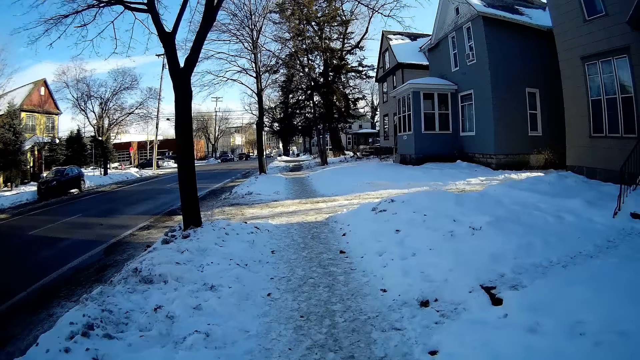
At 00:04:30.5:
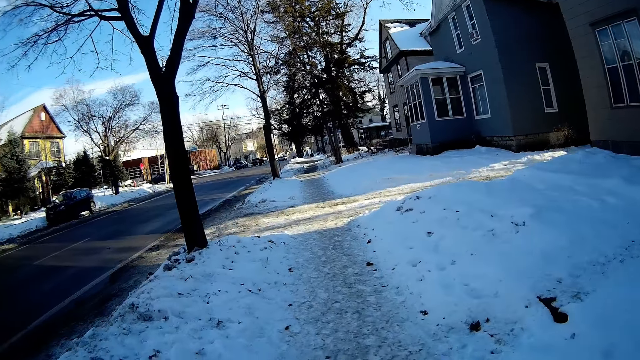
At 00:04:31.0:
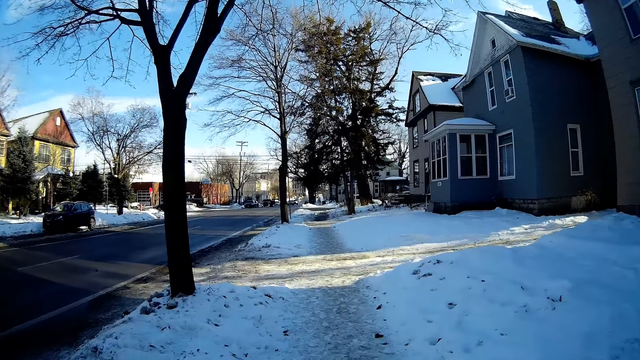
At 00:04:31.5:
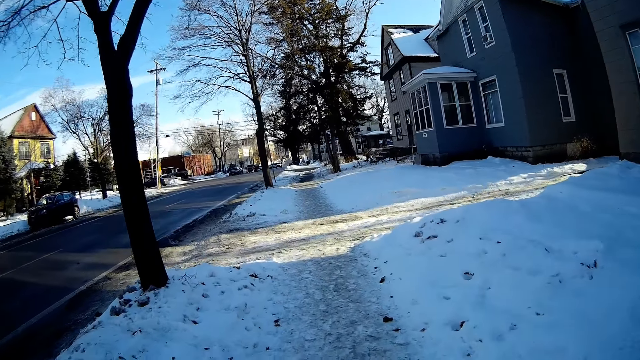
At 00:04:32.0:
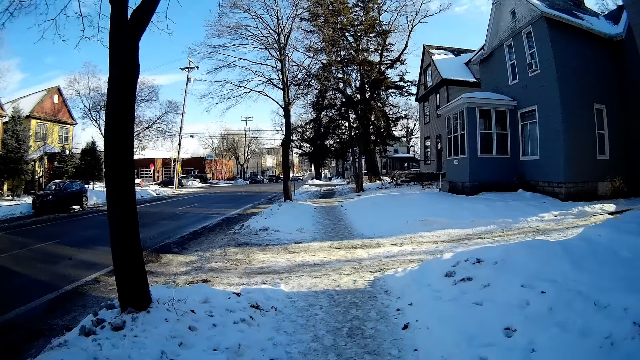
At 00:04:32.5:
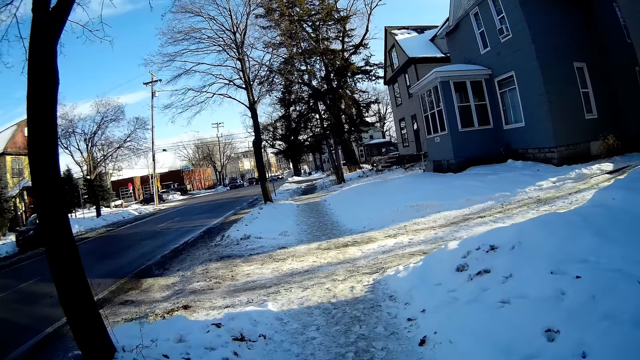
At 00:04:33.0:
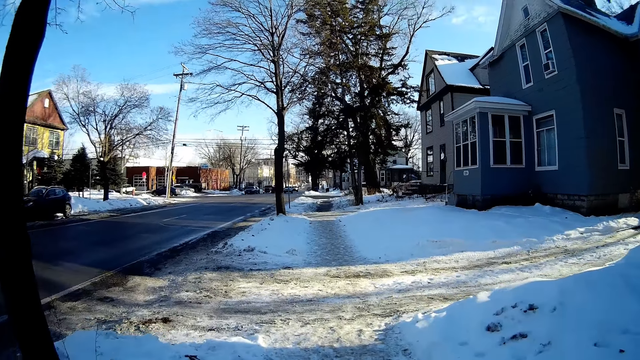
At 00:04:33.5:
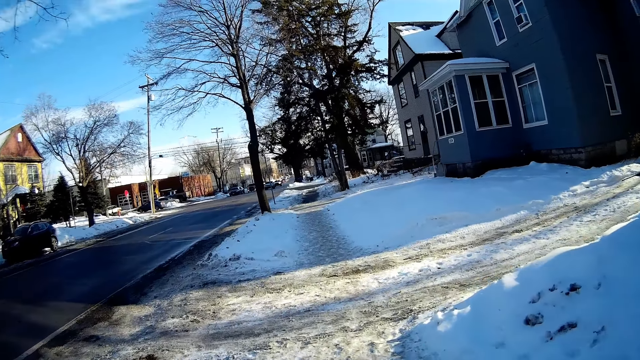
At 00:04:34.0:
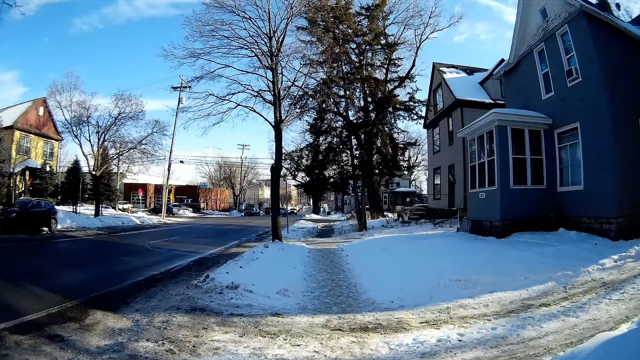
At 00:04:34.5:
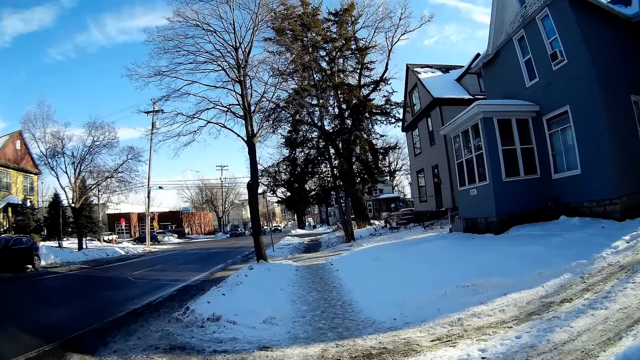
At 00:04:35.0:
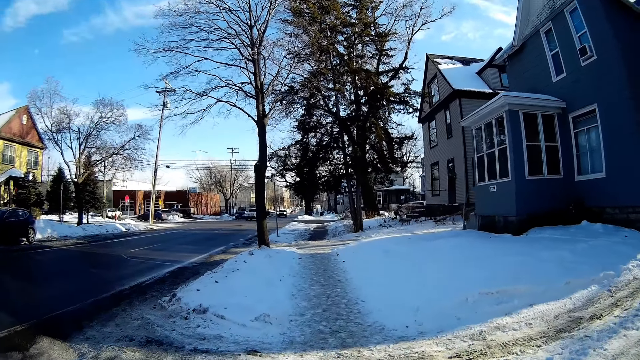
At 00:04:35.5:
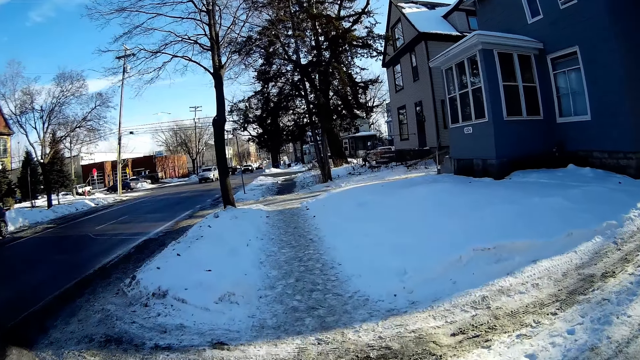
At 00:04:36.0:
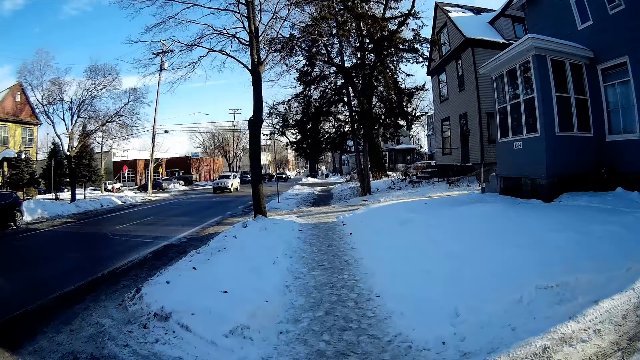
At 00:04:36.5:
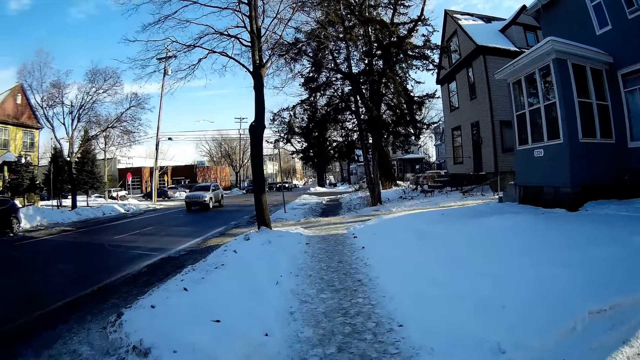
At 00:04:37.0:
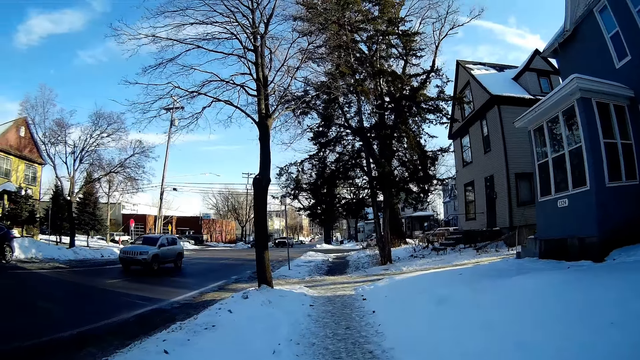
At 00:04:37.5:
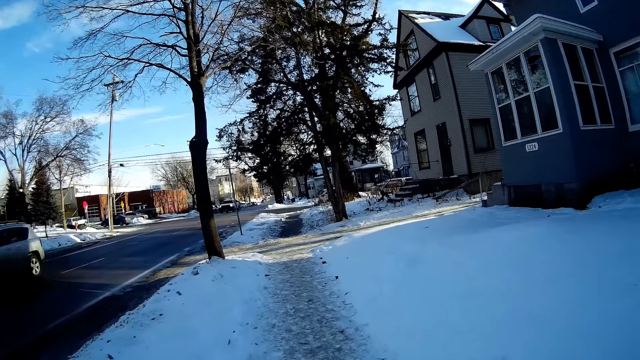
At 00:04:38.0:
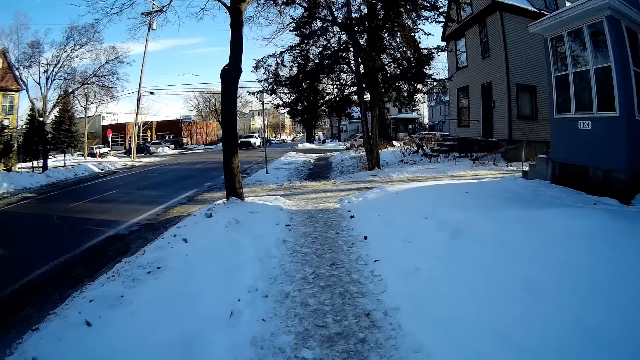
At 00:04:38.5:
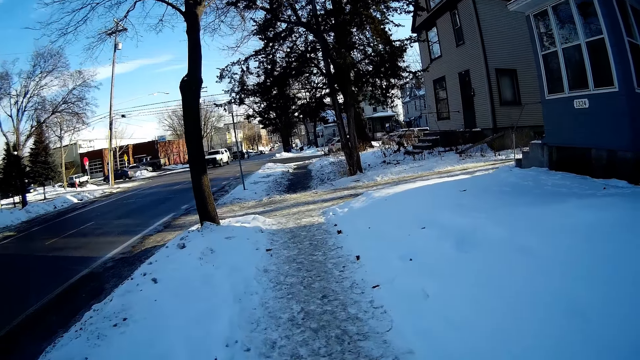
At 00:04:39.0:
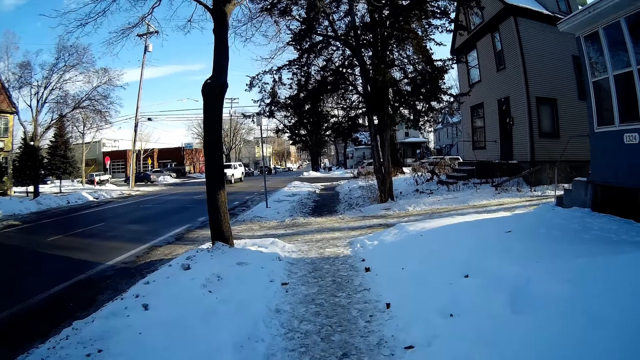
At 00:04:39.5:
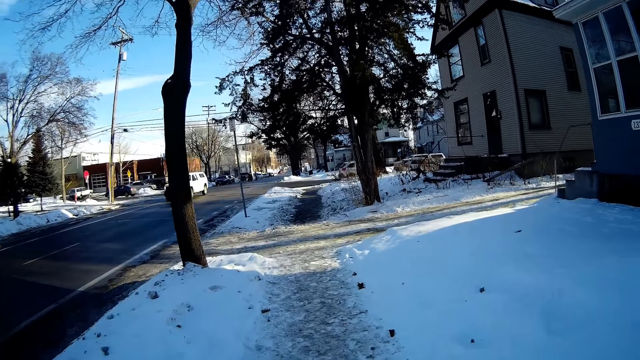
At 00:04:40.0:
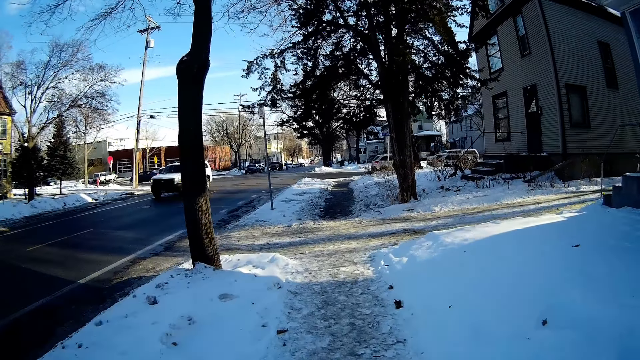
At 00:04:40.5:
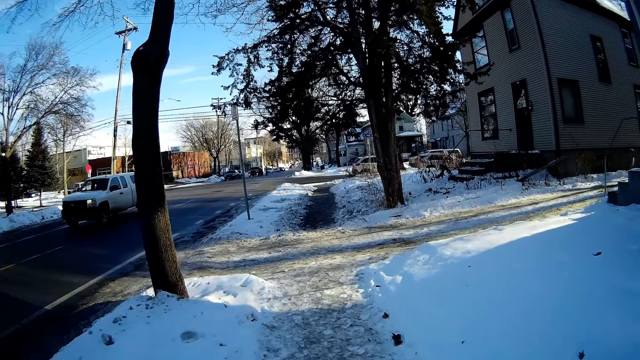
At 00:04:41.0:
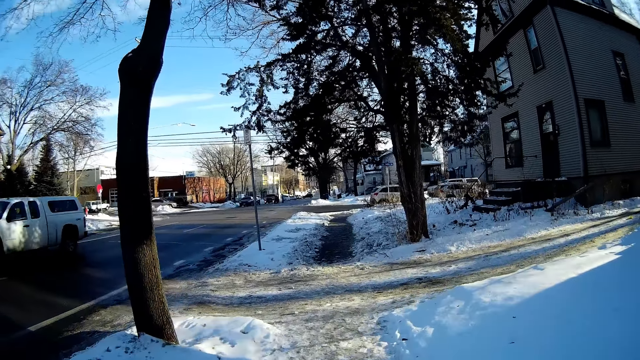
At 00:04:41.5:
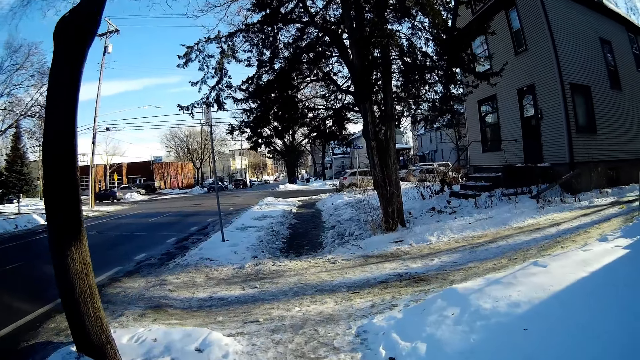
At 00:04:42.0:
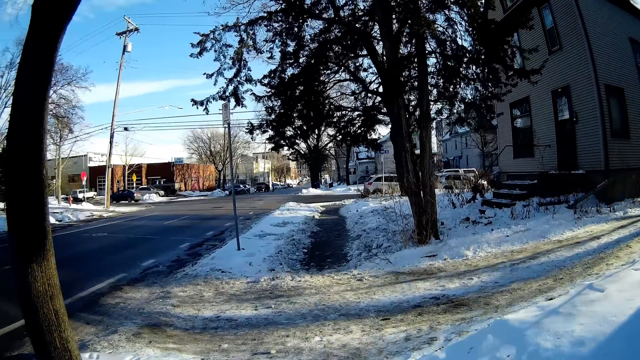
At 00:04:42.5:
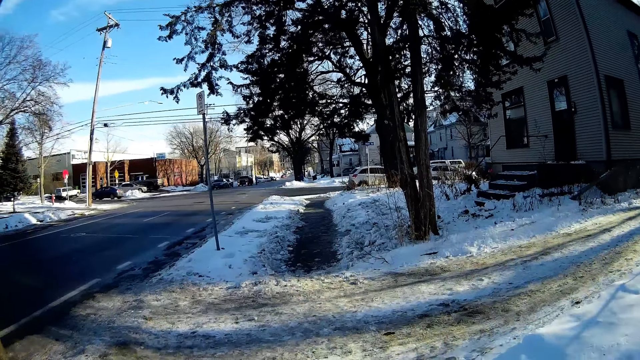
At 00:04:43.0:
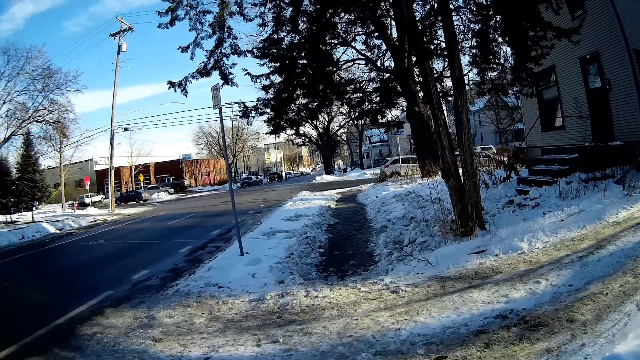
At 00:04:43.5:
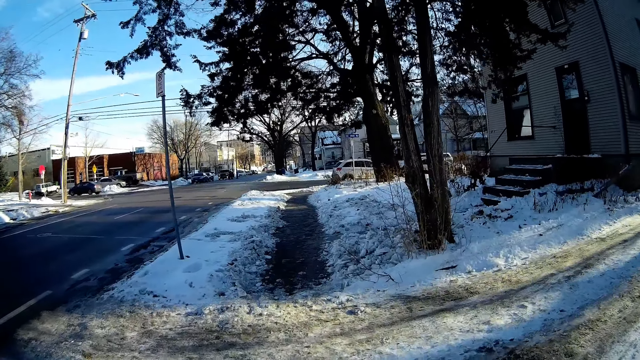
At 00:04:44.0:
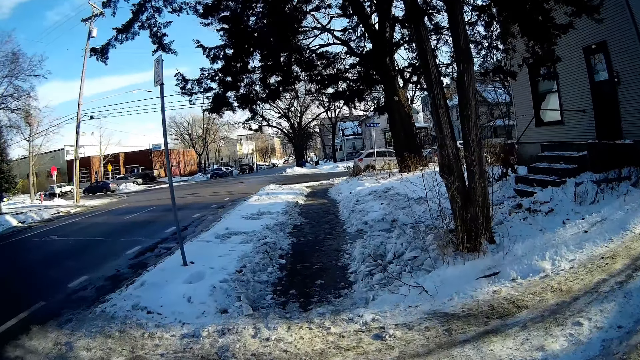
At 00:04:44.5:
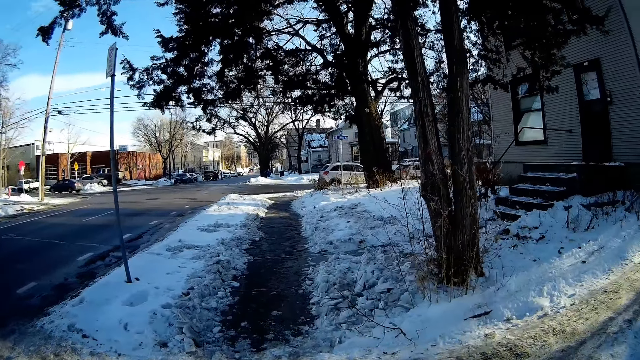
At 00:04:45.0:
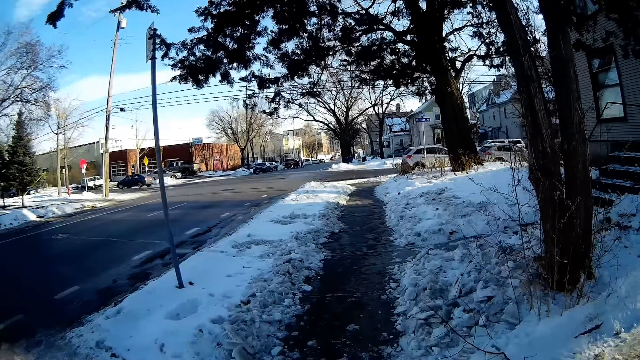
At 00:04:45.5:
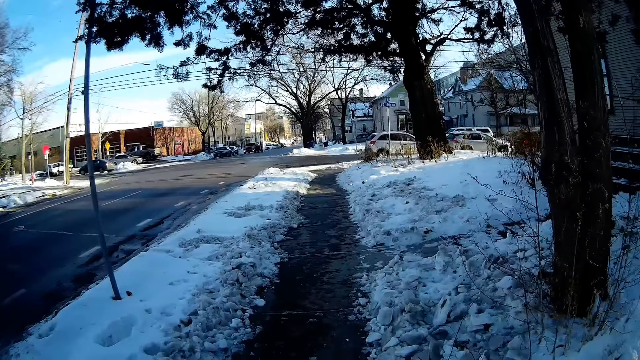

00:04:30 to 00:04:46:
A silver jeep drives past the camera wearer. A white jeep drives past the camera wearer.

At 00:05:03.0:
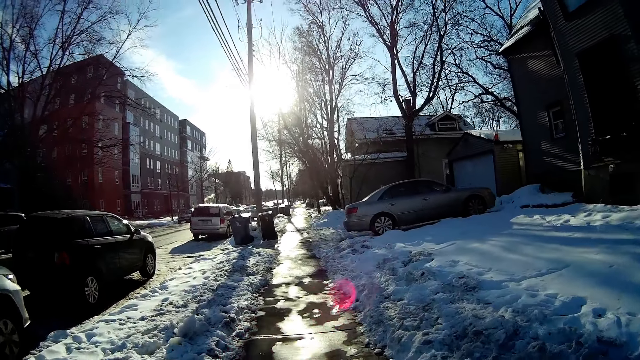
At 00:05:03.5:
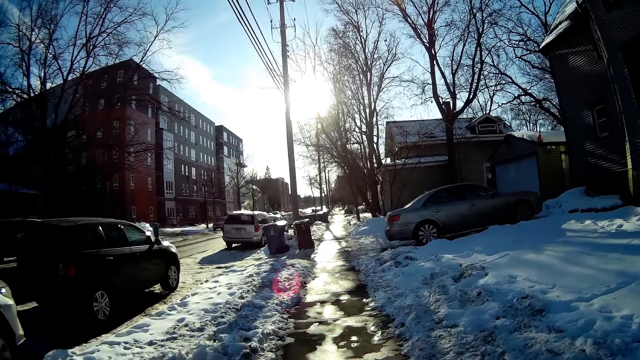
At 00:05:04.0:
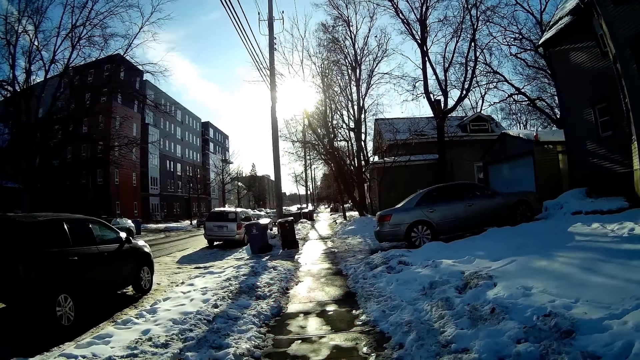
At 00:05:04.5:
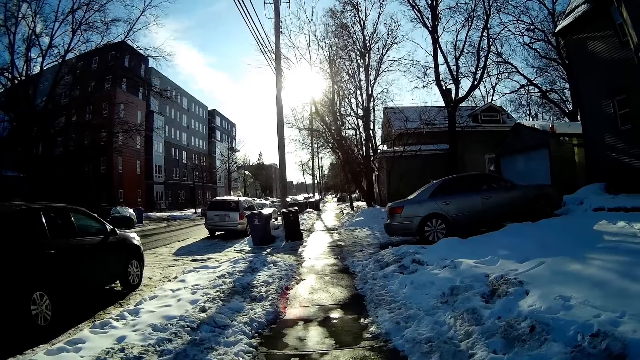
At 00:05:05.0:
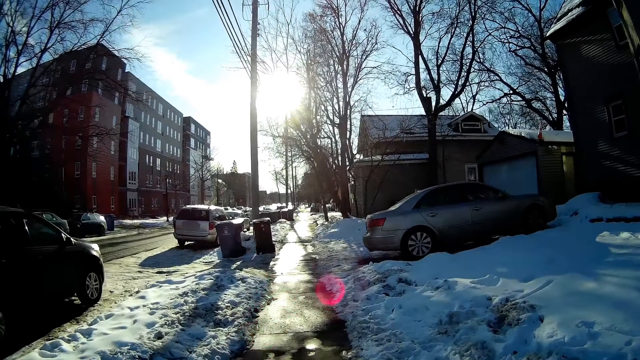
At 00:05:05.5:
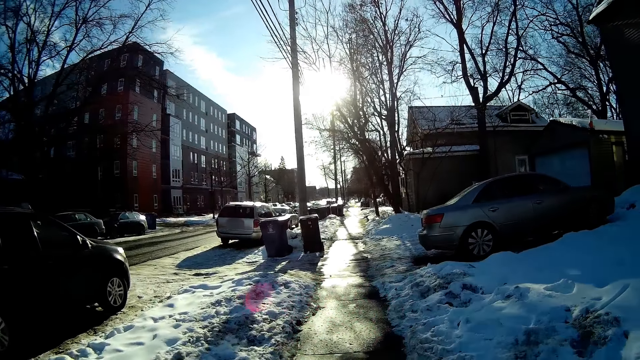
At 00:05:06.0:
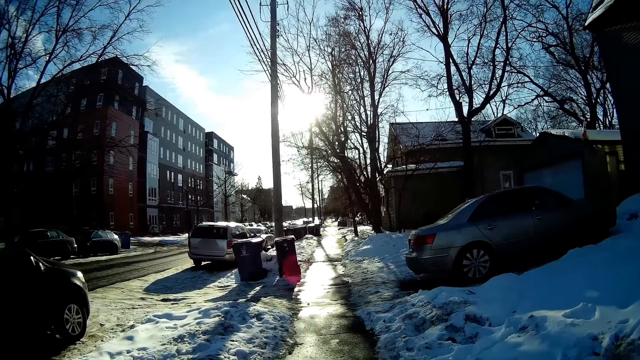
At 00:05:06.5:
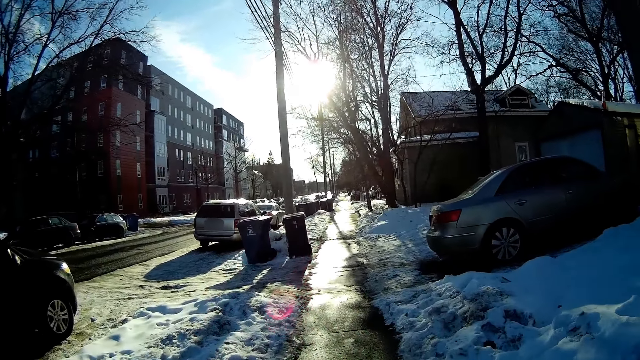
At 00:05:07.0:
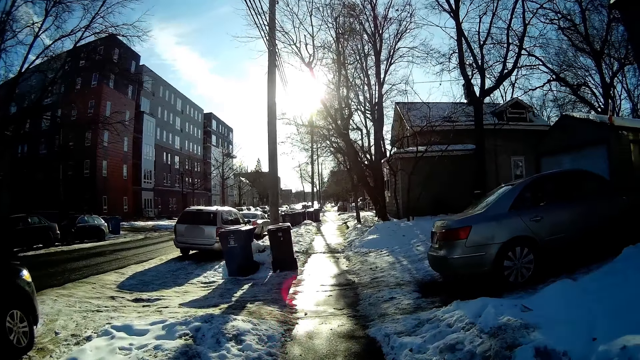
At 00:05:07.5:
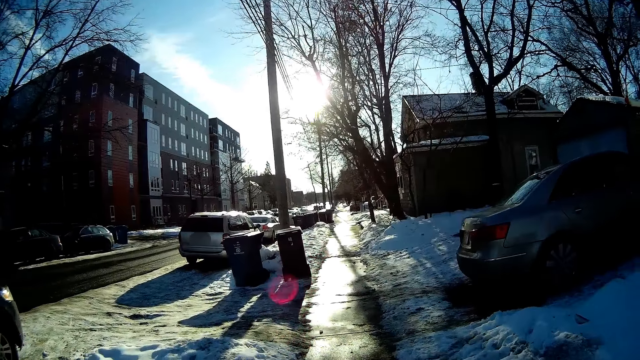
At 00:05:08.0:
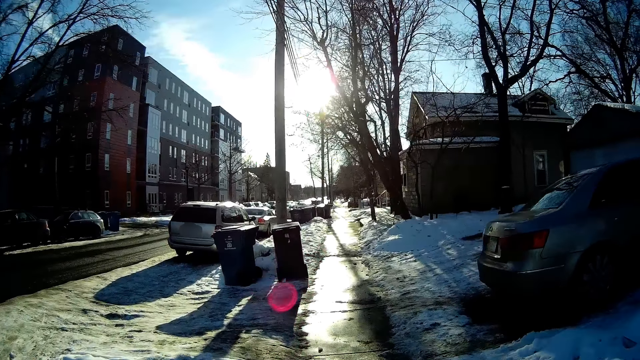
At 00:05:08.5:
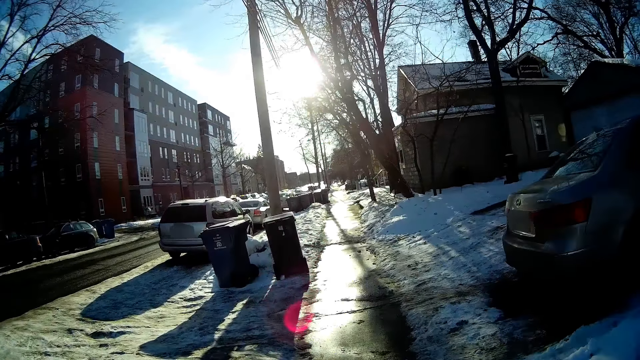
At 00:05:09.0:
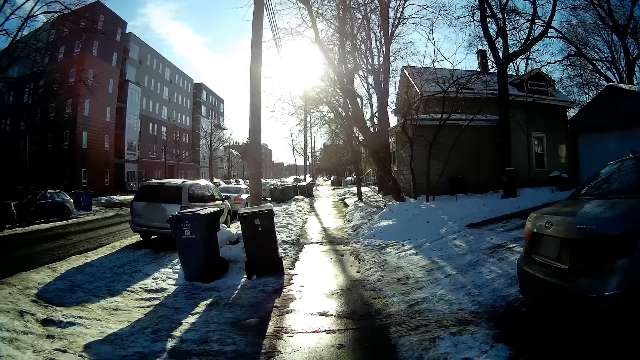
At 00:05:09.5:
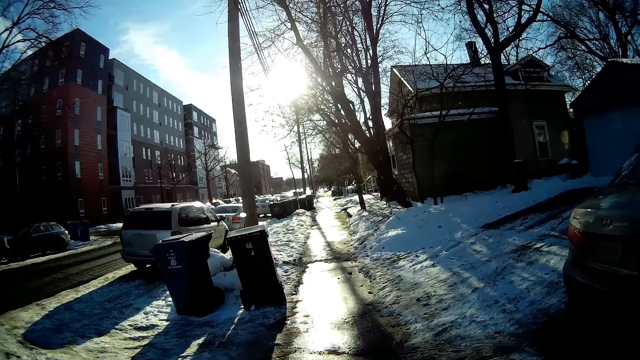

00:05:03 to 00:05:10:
The camera wearer walks on the pathway.
